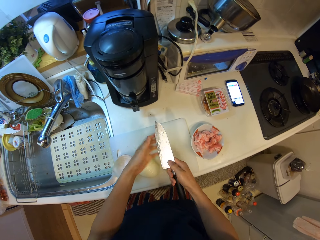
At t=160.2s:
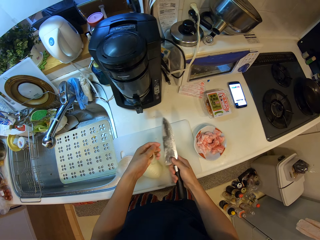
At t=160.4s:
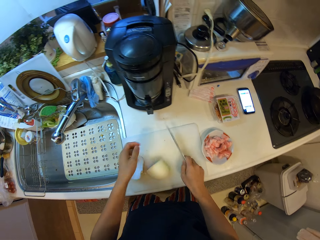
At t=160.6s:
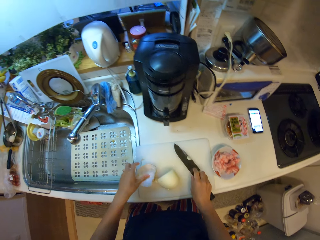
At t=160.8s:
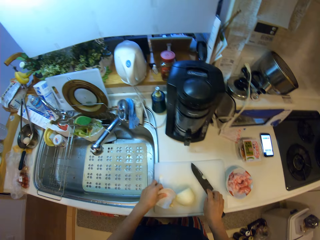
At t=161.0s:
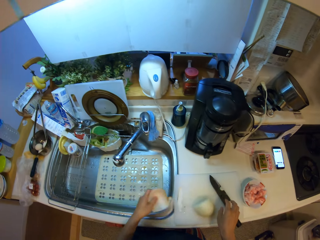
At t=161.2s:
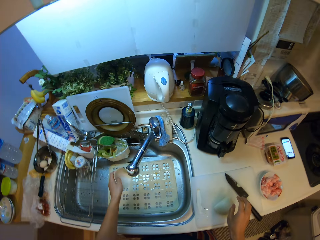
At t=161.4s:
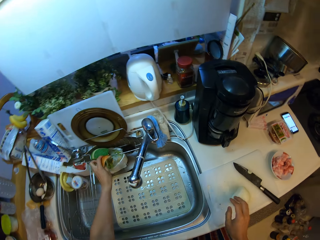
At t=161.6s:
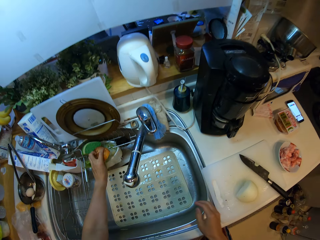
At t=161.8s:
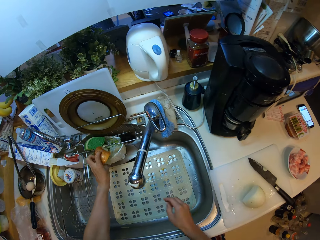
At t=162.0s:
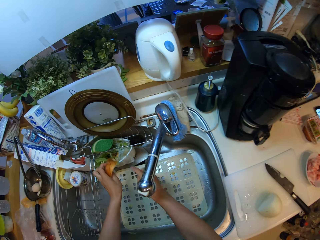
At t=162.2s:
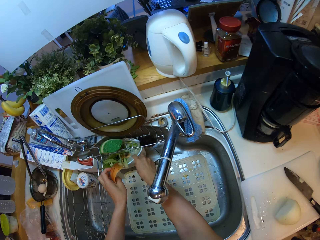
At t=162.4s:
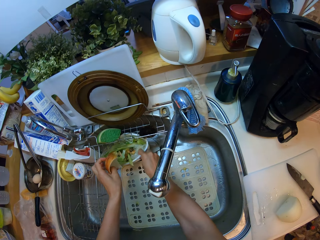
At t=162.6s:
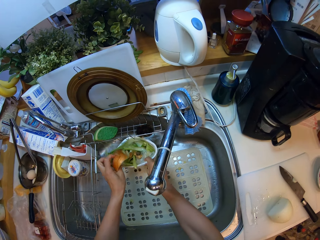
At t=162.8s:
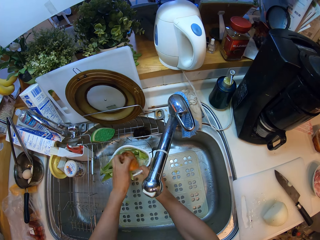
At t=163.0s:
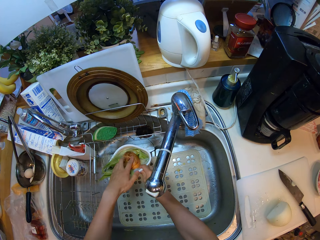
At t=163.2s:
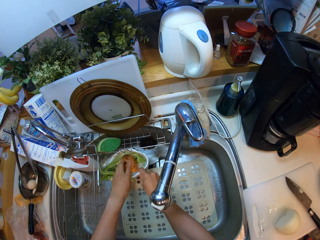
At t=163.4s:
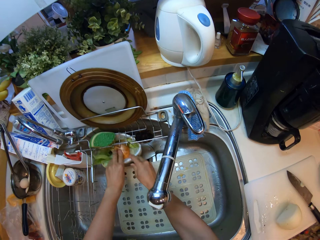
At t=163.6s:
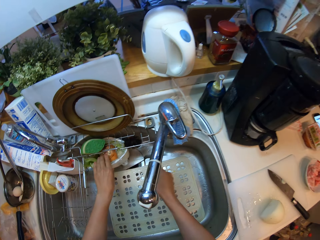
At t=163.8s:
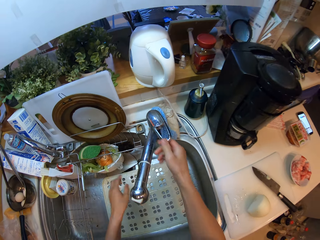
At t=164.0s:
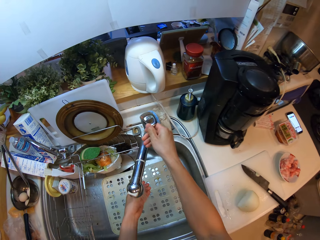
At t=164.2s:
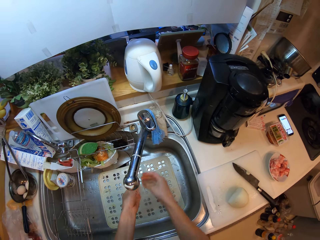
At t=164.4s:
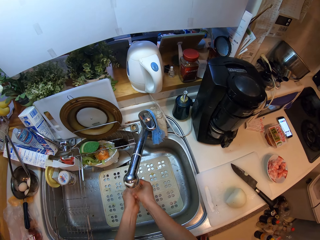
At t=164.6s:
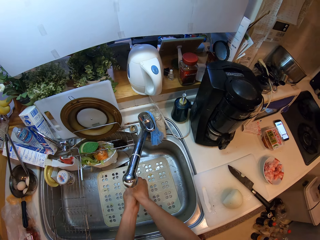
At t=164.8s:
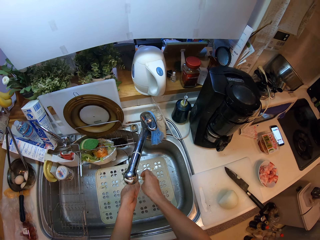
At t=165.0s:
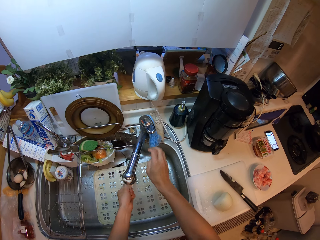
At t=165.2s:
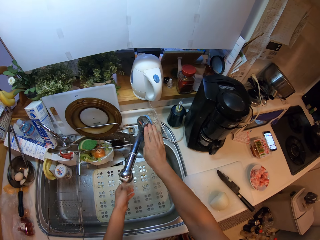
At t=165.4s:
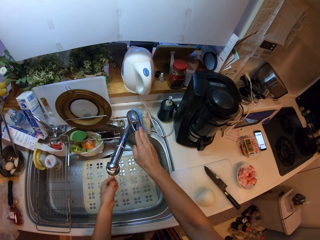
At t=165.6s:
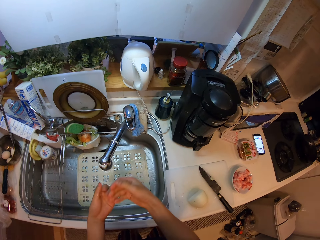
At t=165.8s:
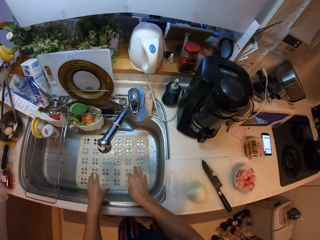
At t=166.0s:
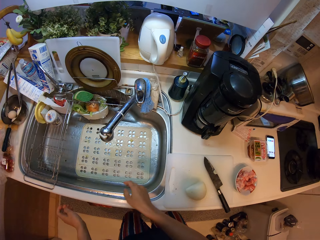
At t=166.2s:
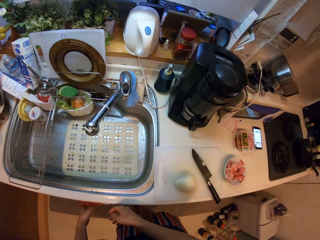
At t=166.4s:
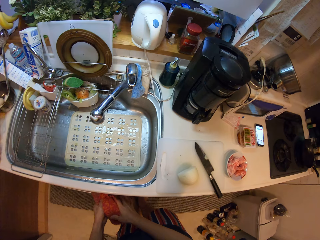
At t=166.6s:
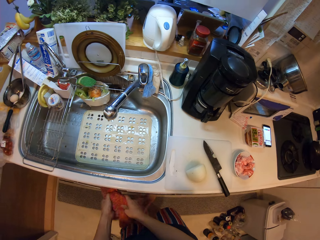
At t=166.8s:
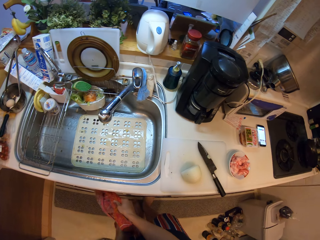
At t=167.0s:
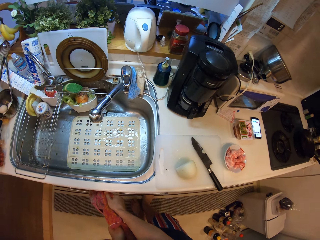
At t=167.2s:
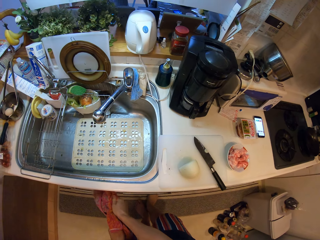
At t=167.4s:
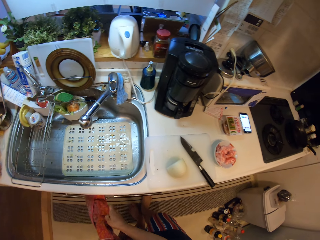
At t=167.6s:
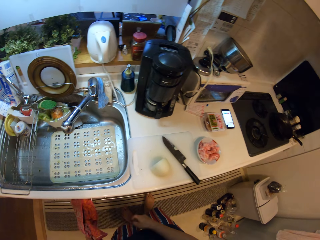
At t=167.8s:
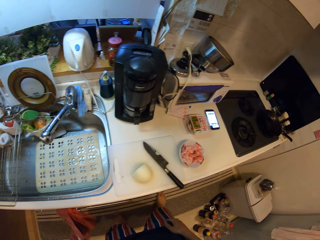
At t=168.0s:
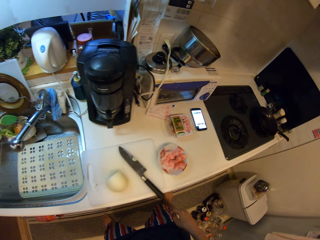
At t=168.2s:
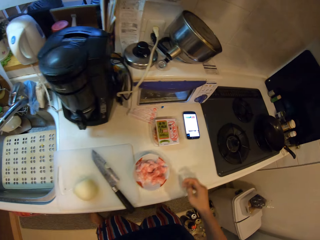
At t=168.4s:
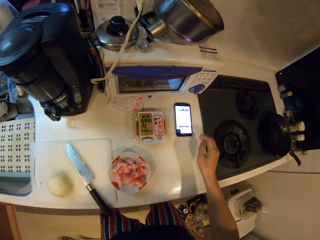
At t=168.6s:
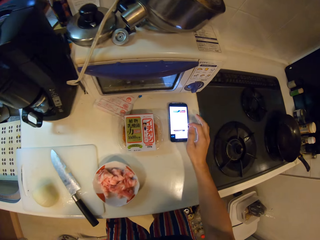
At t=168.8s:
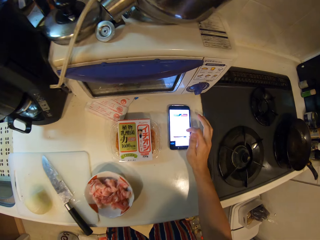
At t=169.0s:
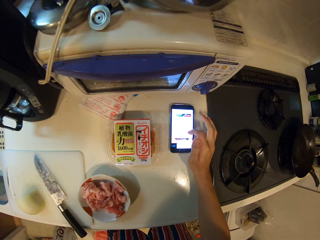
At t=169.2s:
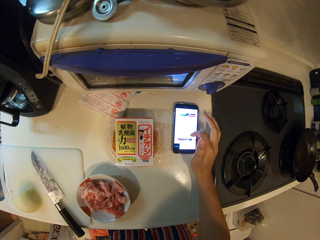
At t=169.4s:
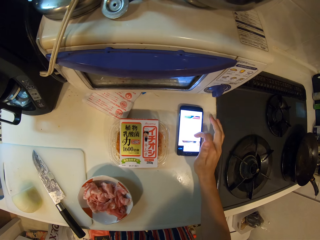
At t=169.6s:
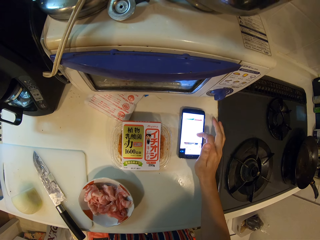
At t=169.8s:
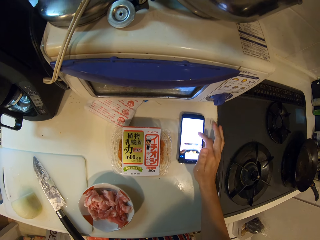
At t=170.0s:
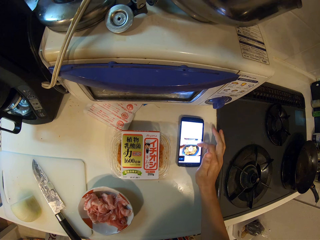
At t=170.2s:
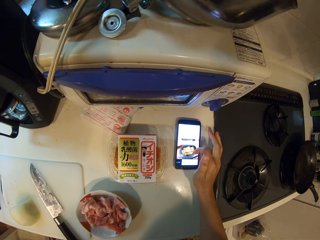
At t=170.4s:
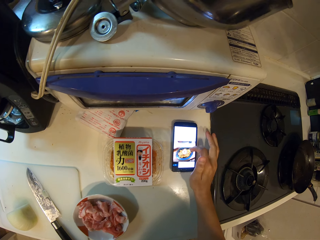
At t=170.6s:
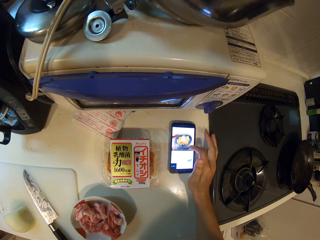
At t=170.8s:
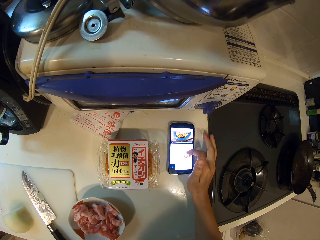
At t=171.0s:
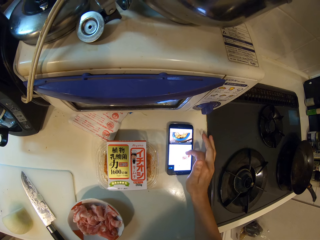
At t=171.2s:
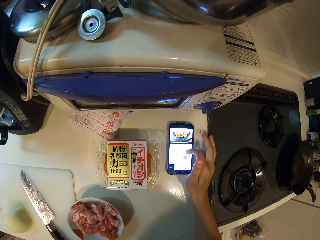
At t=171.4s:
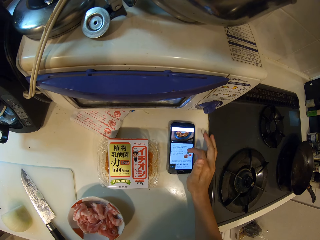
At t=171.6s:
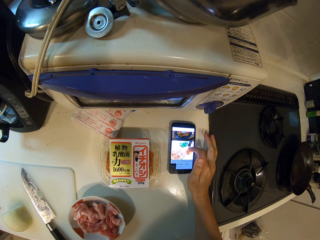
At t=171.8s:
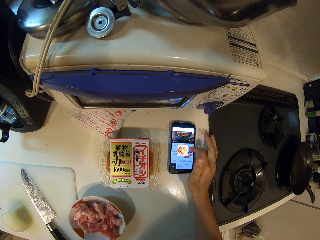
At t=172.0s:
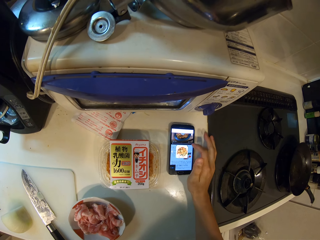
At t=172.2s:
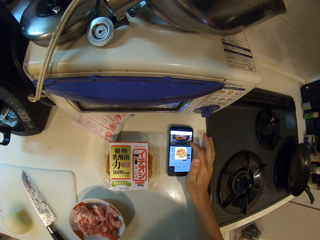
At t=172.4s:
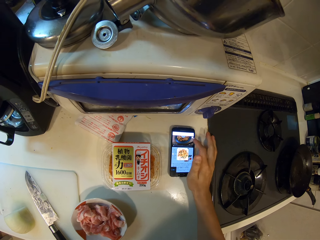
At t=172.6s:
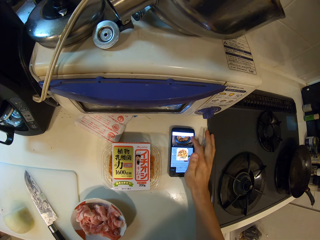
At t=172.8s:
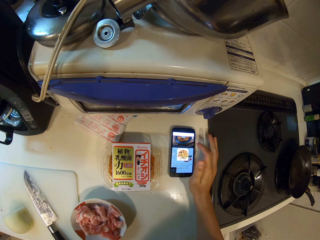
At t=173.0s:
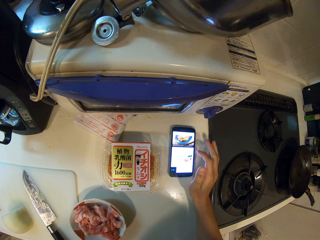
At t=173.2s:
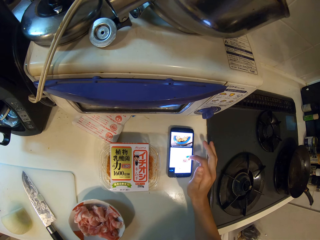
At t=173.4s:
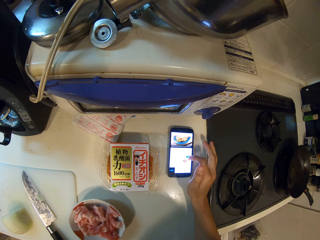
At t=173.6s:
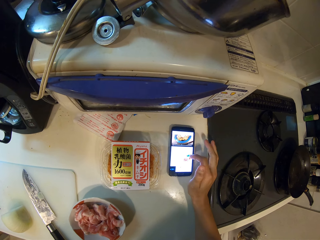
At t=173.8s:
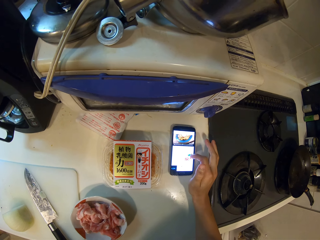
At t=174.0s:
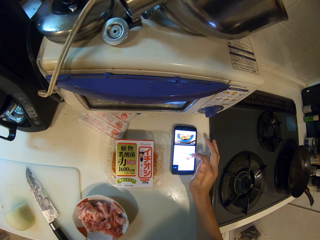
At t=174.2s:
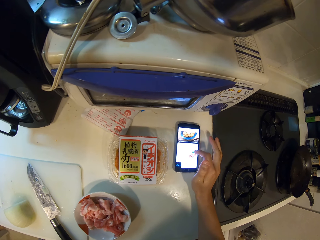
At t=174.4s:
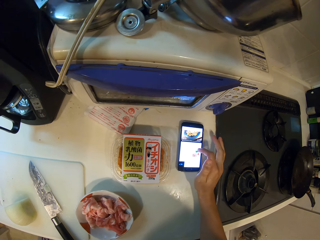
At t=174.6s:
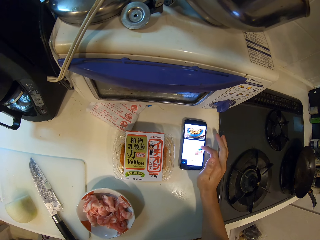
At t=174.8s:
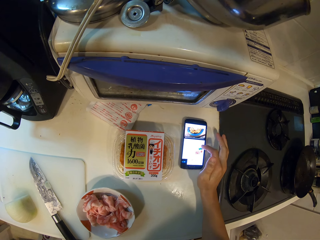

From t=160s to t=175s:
The camera wearer dumps the onion skin. They wash hands using water. They wipe hands. They scroll the phone.

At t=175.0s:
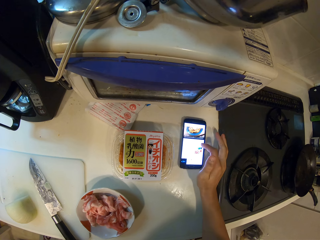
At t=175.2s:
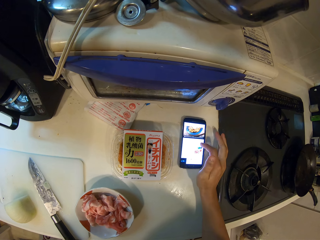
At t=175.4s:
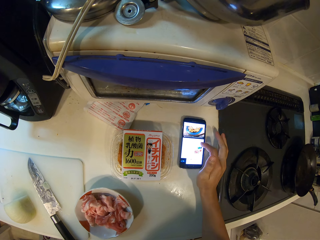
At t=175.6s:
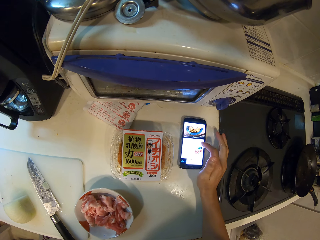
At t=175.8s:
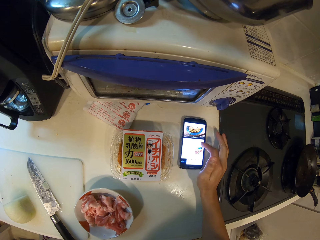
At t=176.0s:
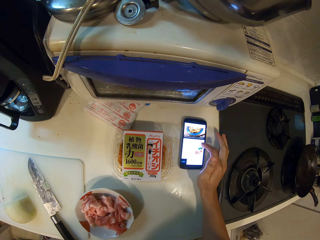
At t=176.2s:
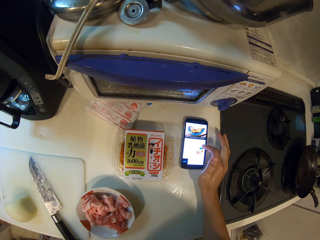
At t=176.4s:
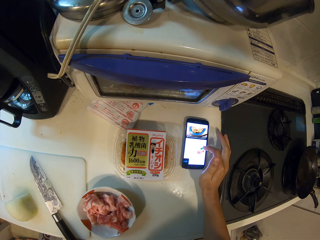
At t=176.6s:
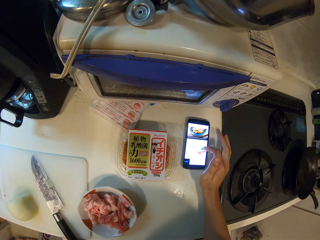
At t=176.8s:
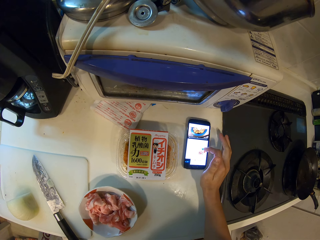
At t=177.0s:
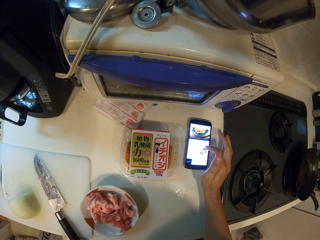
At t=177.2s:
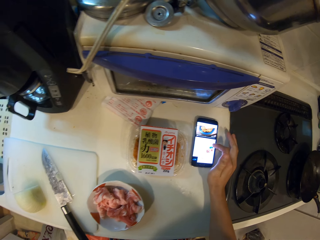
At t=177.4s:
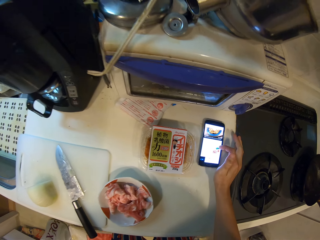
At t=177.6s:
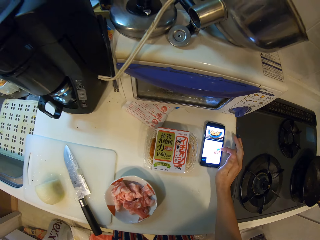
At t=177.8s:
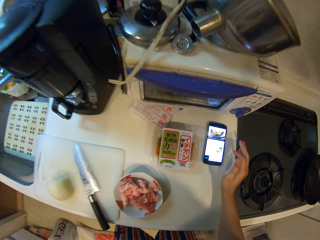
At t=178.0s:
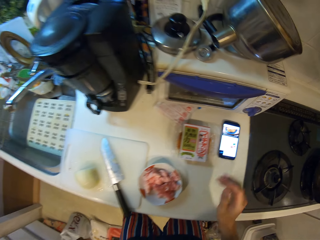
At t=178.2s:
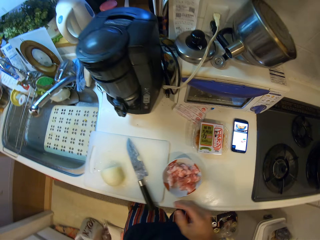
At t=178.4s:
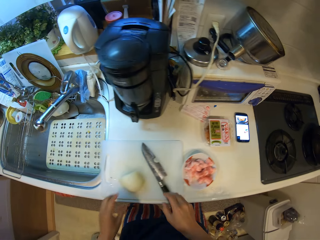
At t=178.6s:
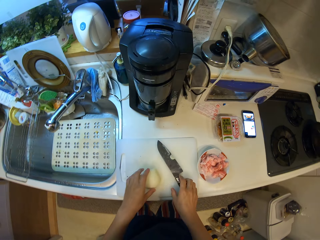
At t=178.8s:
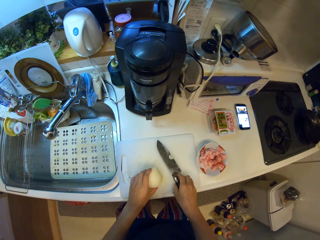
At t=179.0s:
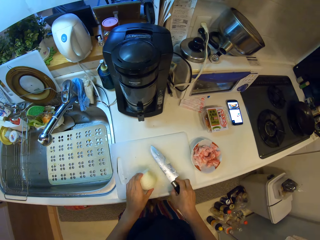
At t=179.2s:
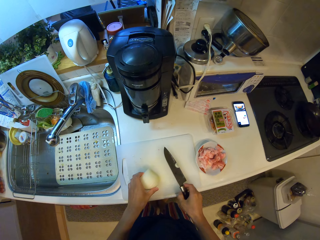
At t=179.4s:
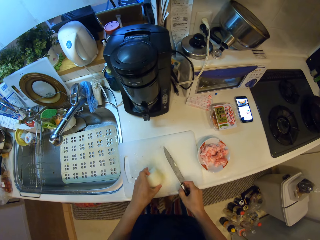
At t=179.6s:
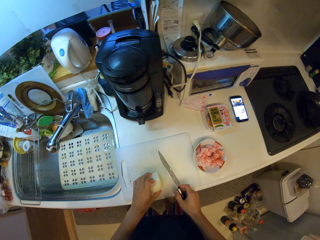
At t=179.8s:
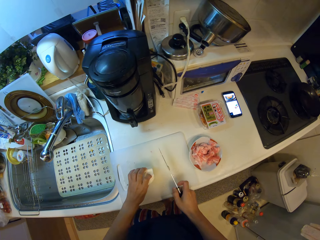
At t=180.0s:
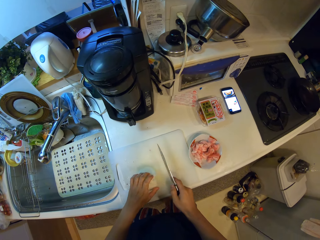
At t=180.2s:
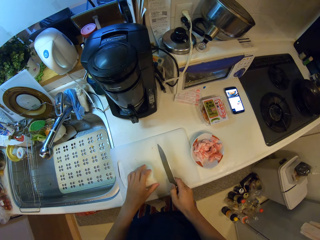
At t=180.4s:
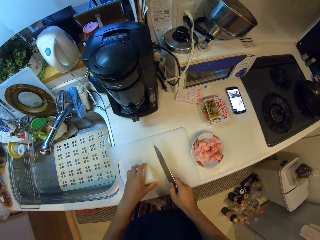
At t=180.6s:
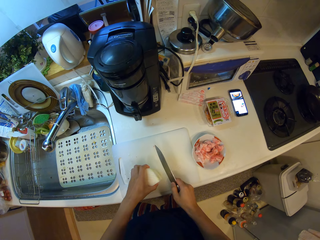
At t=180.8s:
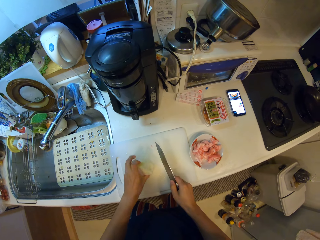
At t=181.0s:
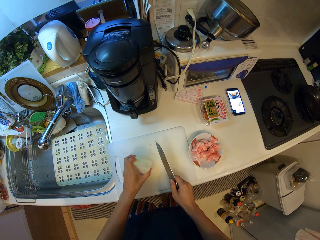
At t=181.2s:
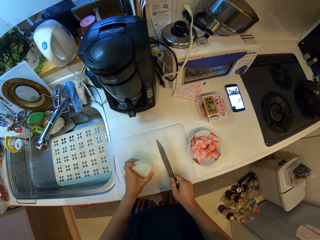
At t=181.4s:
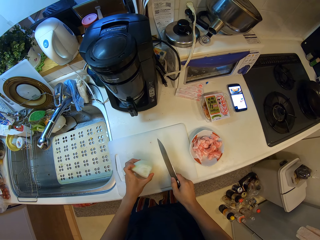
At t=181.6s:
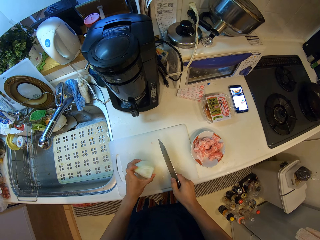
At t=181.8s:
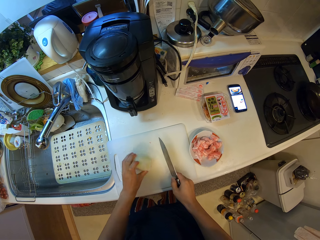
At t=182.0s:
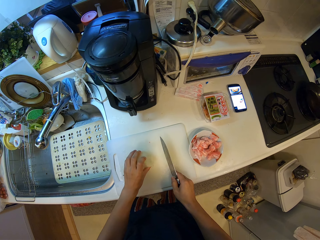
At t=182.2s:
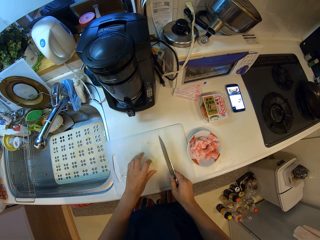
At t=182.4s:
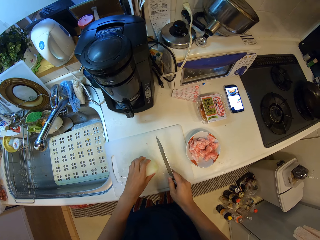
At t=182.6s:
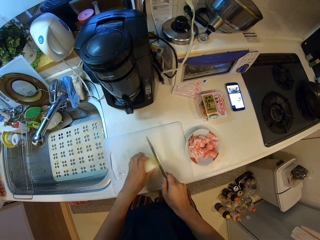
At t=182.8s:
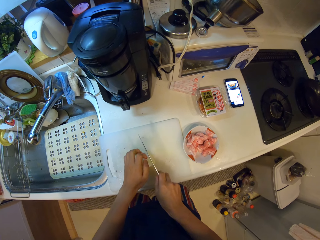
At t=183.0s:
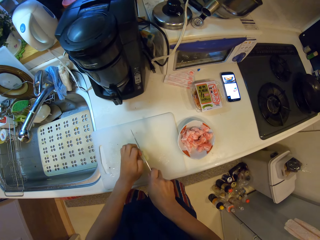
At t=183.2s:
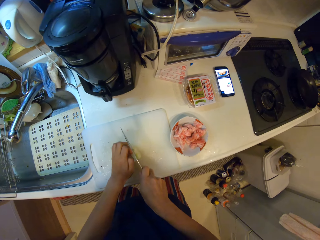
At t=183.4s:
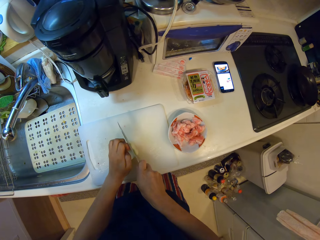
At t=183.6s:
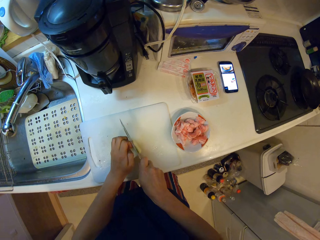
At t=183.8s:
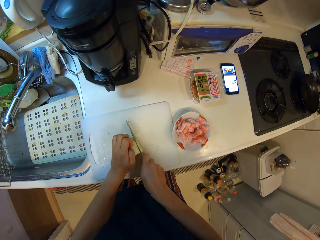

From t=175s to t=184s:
The camera wearer cuts the onions on the chopping board.
